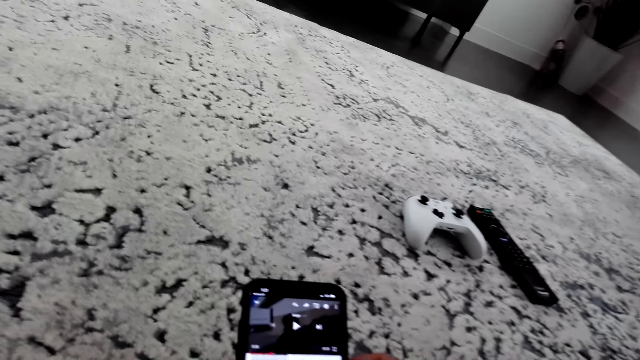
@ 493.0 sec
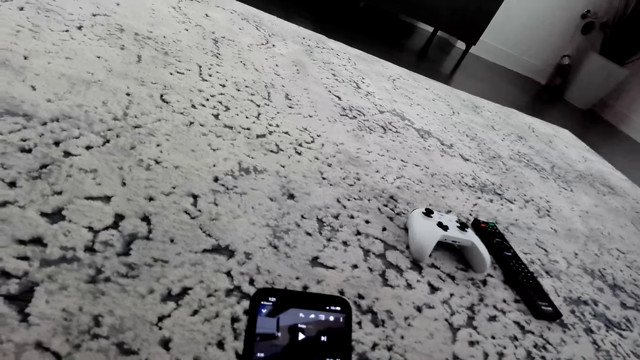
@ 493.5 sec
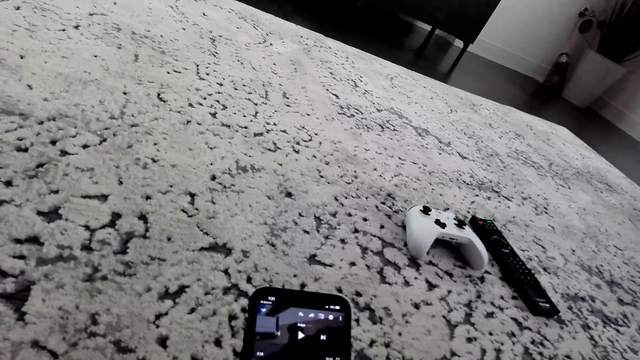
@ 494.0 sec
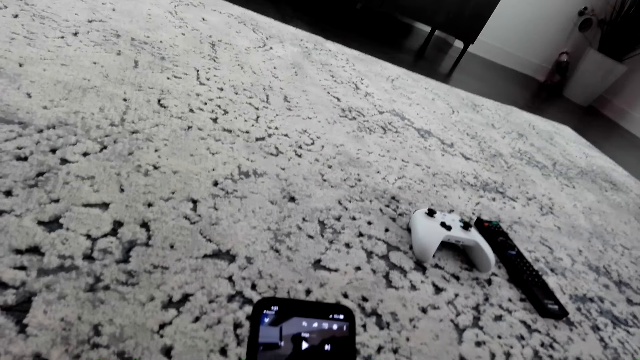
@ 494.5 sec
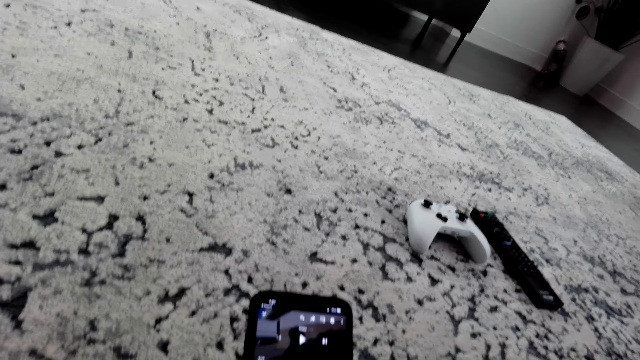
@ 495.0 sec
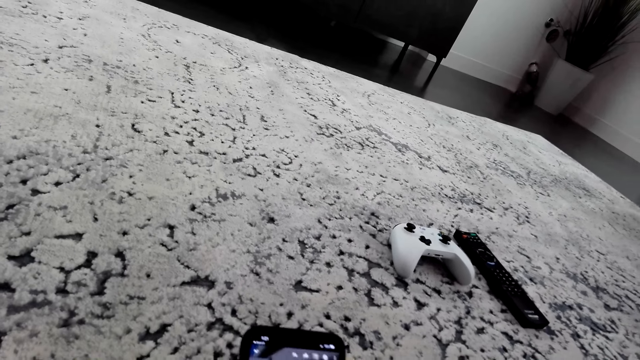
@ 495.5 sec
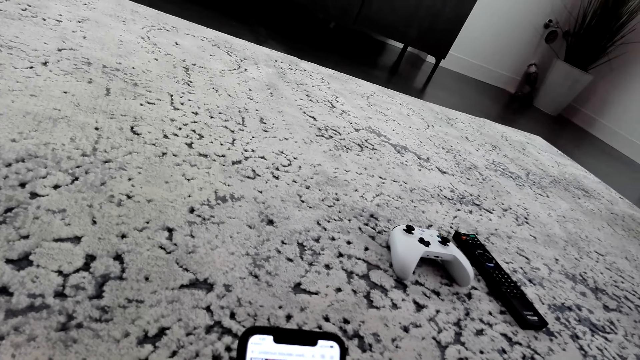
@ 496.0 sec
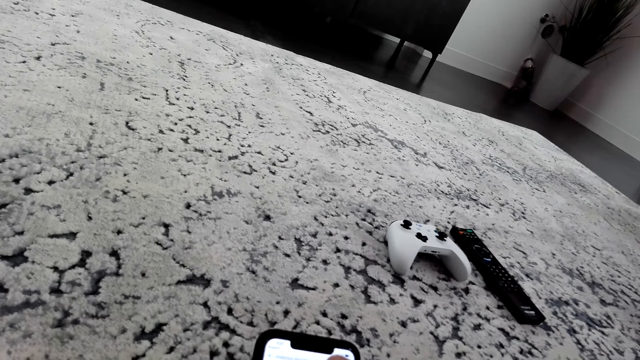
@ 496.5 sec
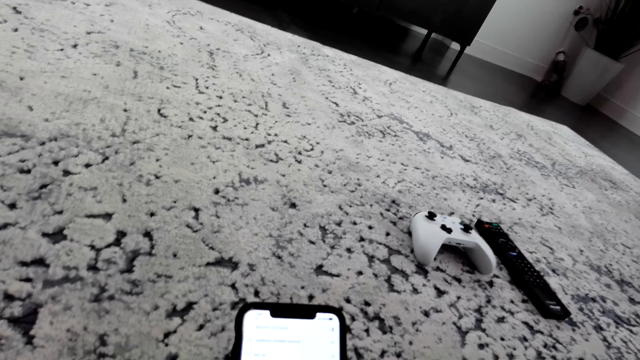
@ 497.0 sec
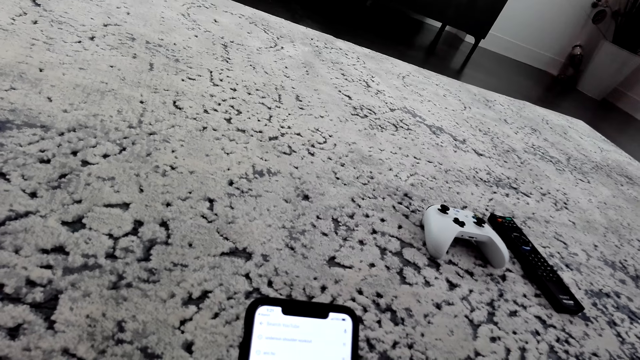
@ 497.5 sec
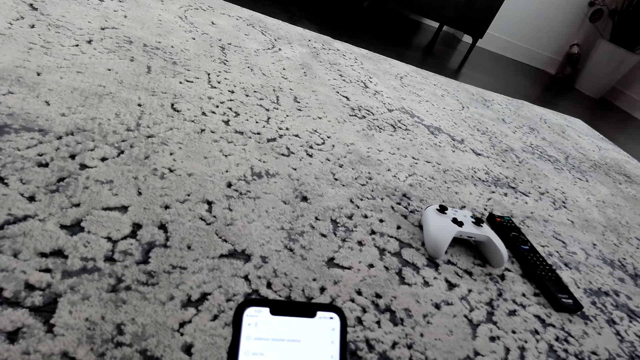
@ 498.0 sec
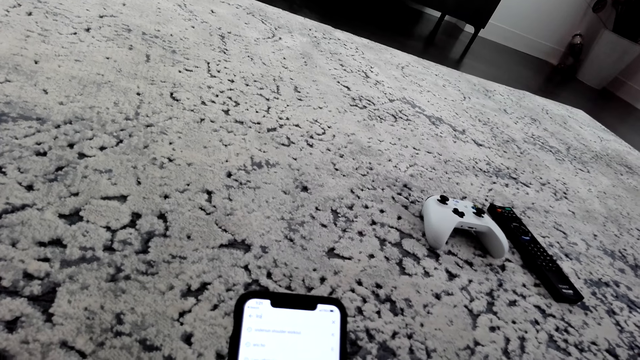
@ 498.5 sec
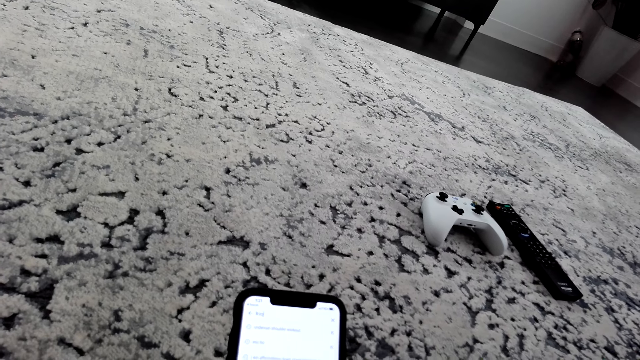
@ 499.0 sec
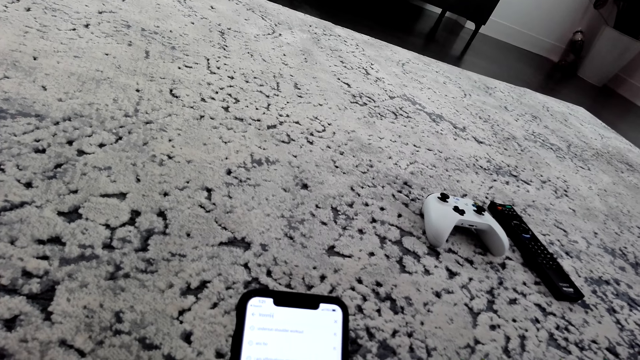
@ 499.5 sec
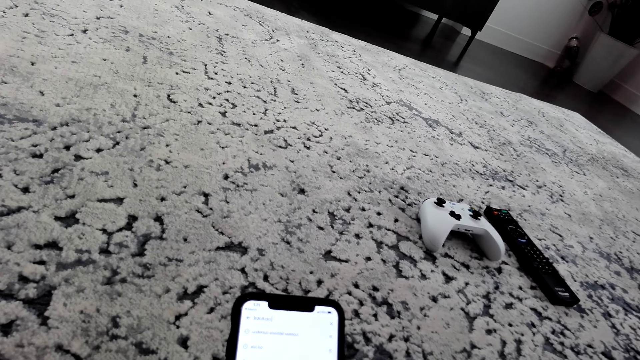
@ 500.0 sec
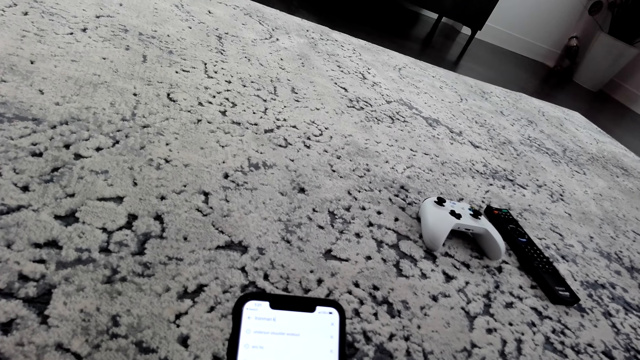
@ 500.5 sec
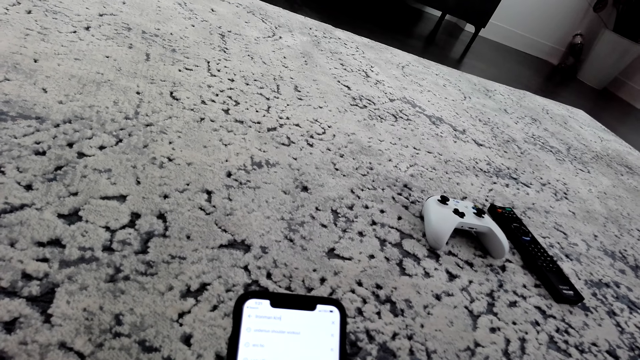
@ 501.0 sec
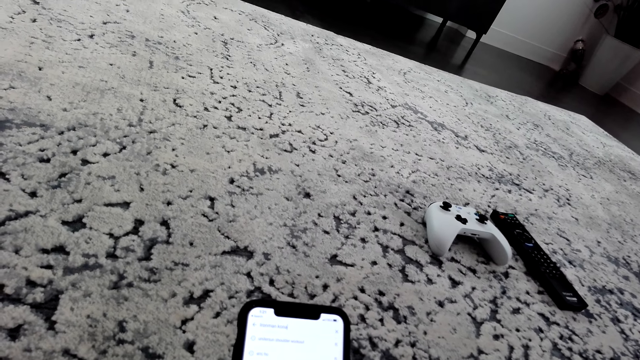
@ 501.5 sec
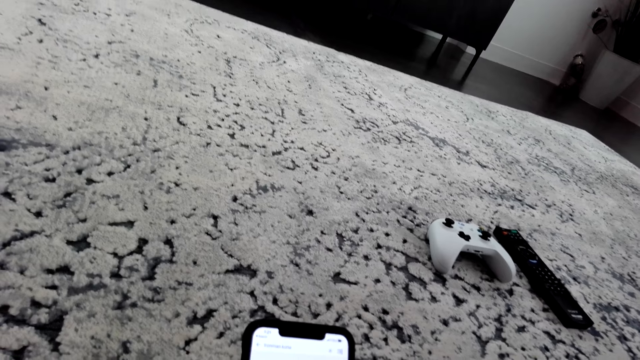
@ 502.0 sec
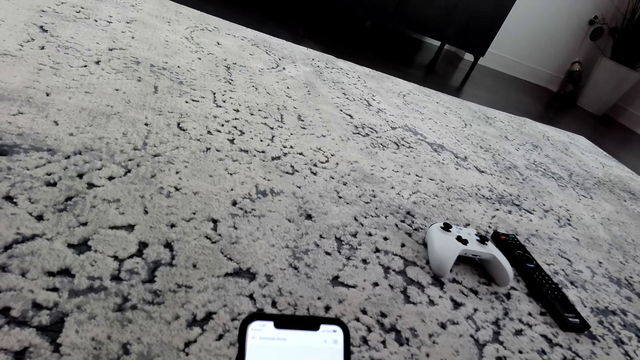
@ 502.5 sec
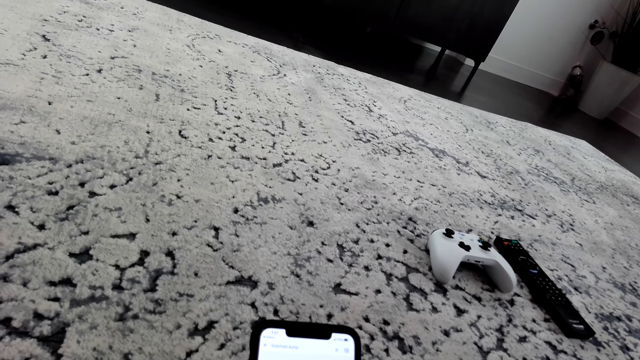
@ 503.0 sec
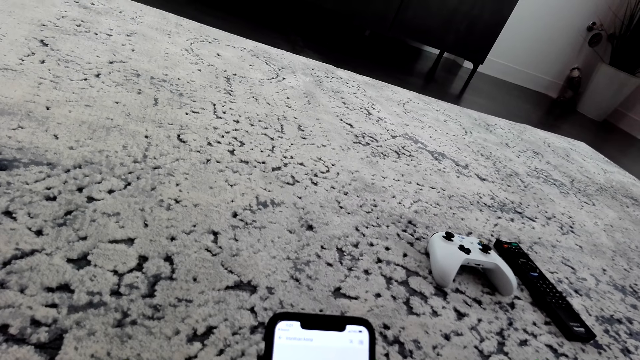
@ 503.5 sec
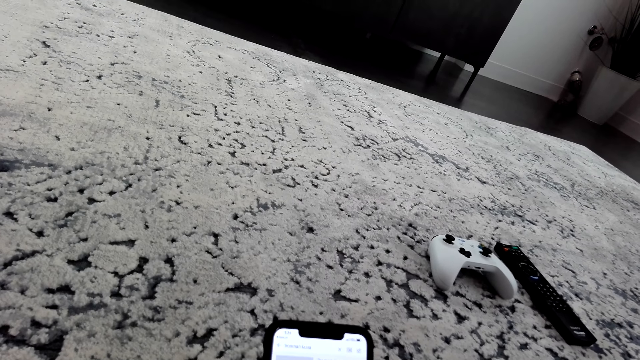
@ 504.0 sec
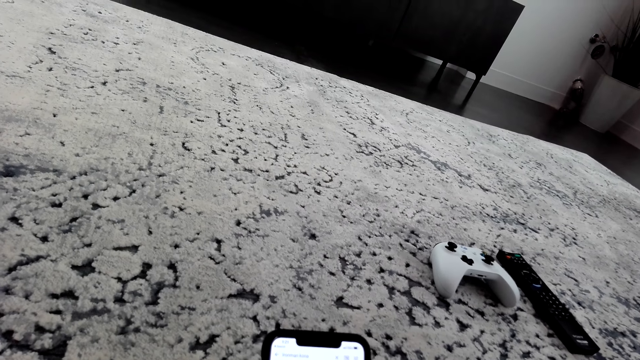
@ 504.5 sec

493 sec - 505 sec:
The camera wearer uses a phone.

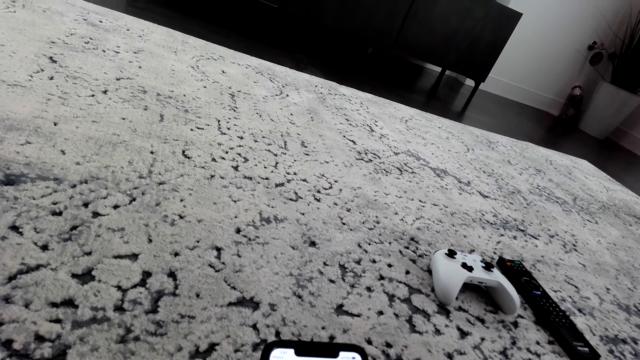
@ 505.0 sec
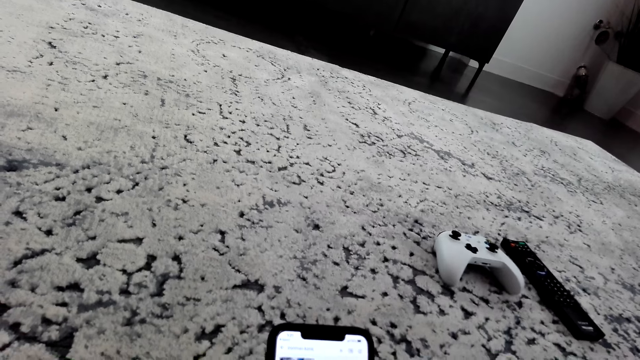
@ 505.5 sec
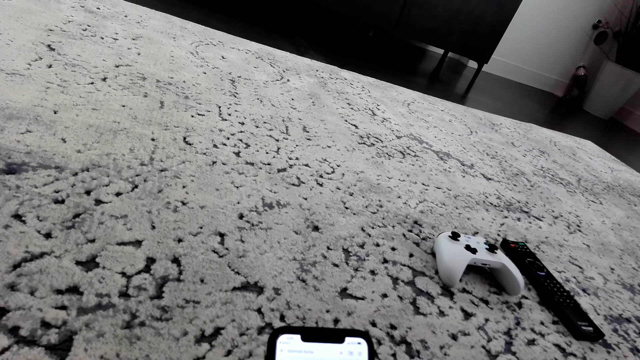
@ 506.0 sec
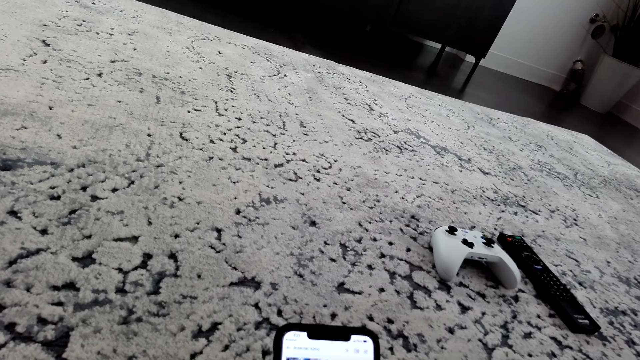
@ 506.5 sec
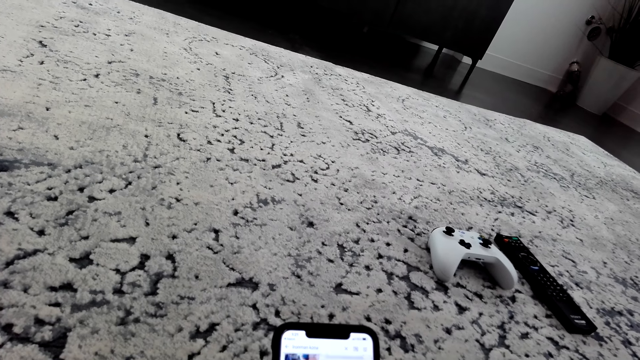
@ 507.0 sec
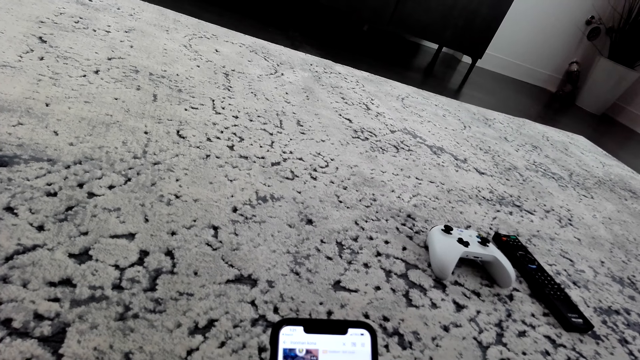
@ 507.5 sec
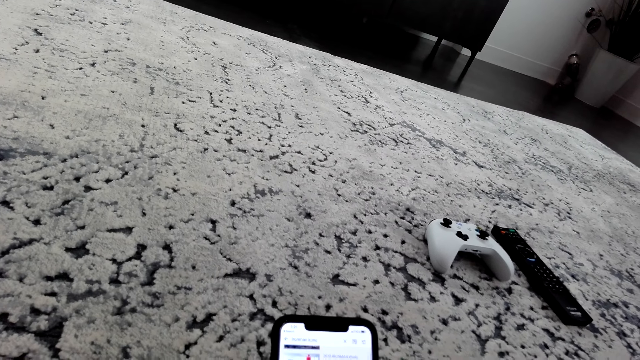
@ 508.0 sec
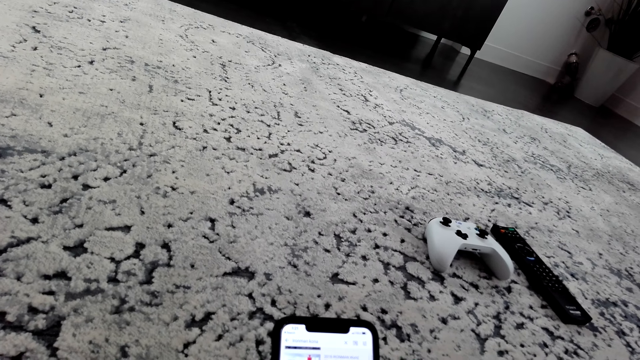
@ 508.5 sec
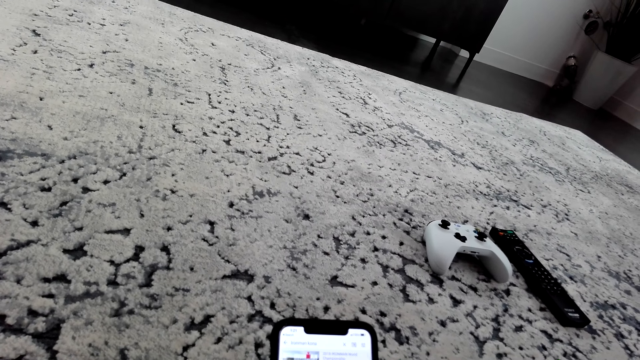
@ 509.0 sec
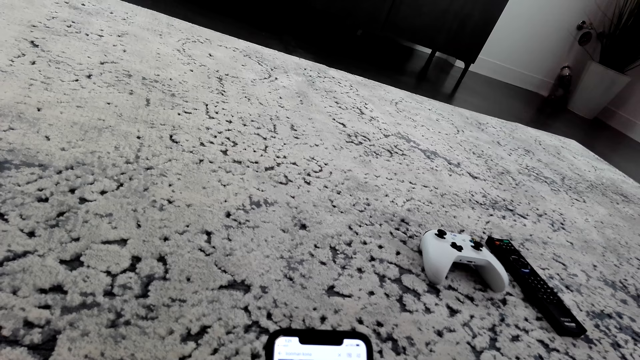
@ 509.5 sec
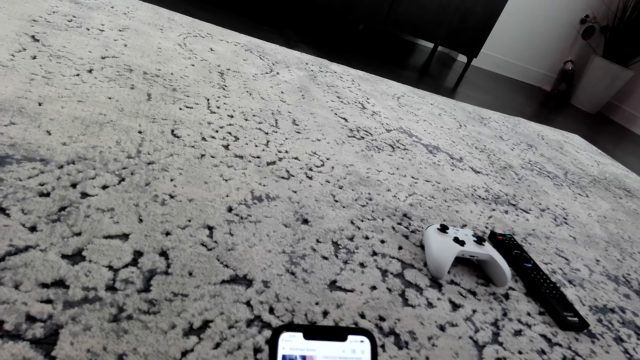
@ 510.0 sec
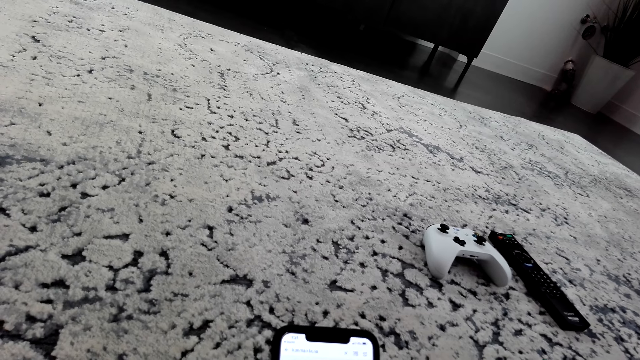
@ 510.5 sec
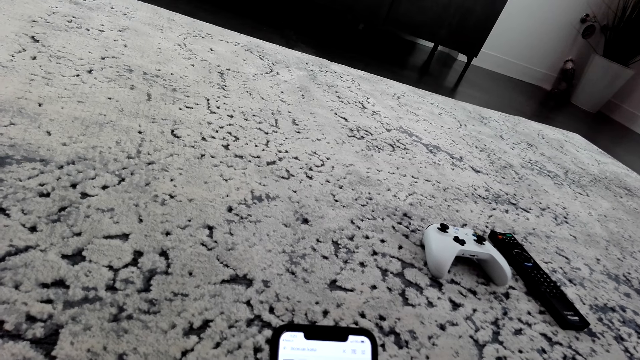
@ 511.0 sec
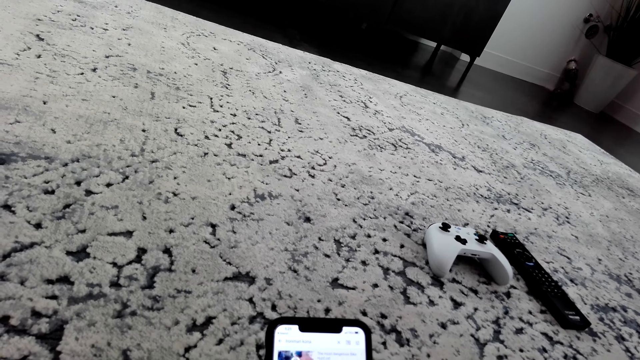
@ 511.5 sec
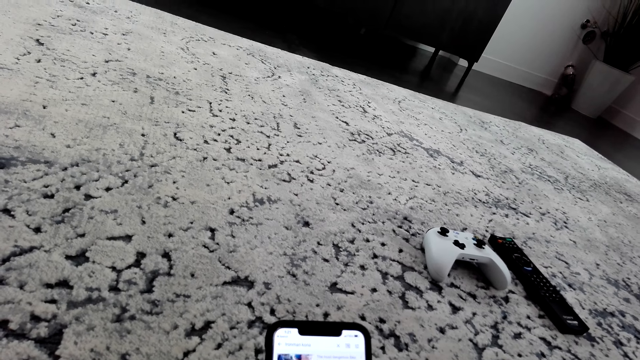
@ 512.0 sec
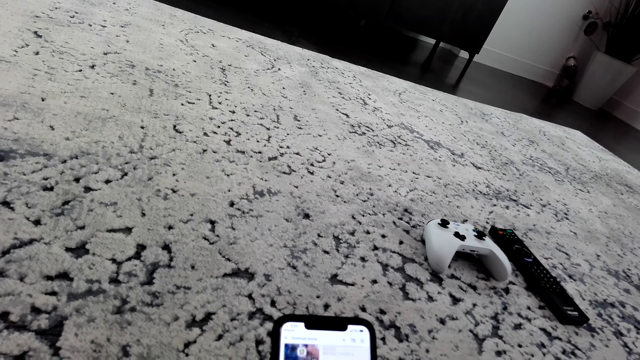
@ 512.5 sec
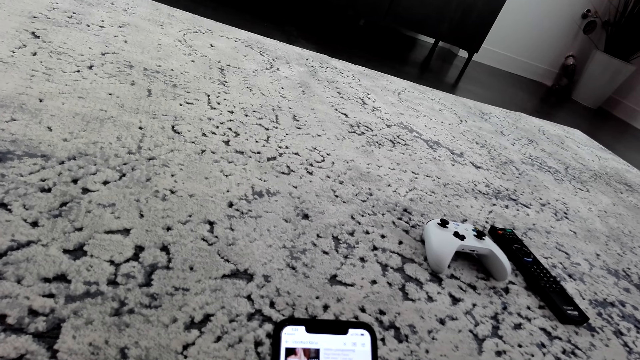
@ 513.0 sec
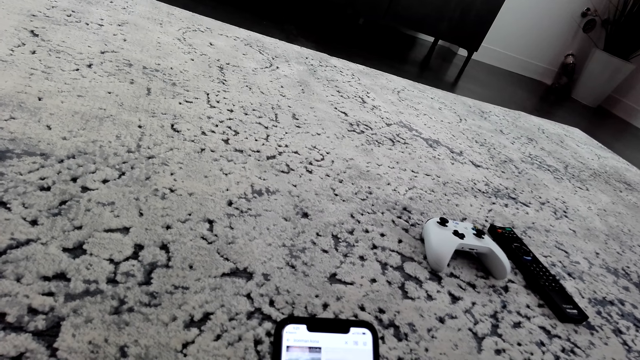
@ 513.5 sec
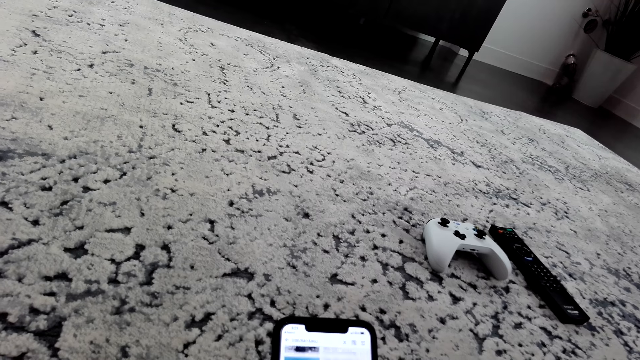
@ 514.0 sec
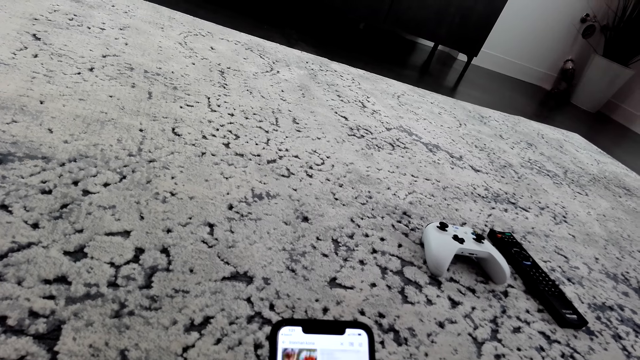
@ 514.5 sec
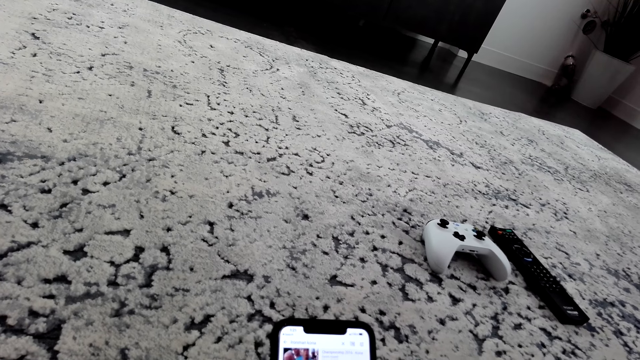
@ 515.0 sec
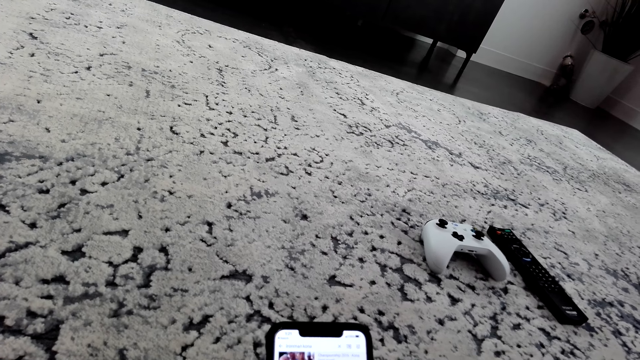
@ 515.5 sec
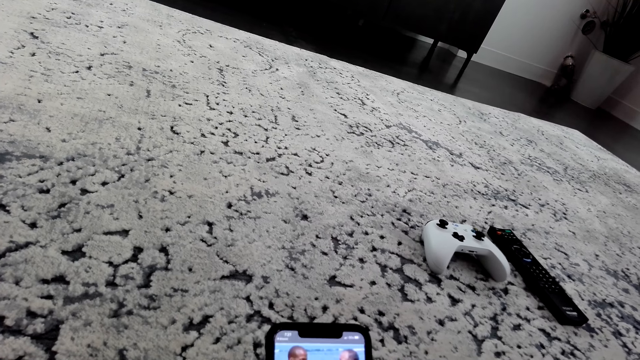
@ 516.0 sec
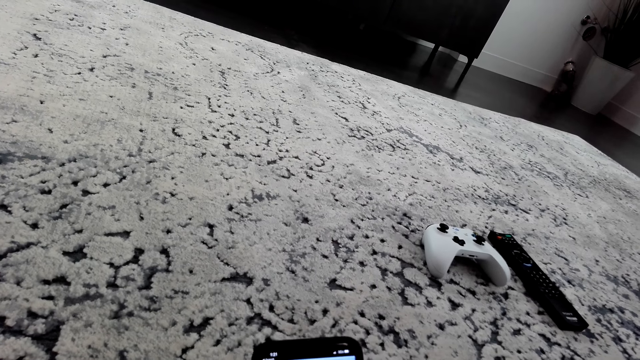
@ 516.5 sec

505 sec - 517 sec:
The camera wearer scrolls the phone.
